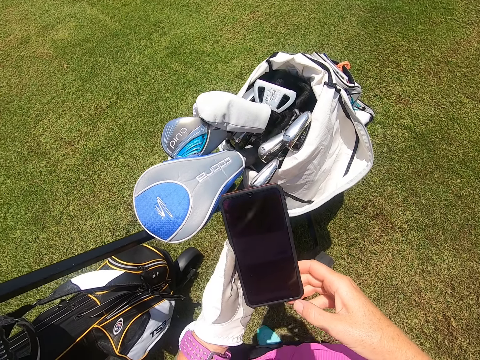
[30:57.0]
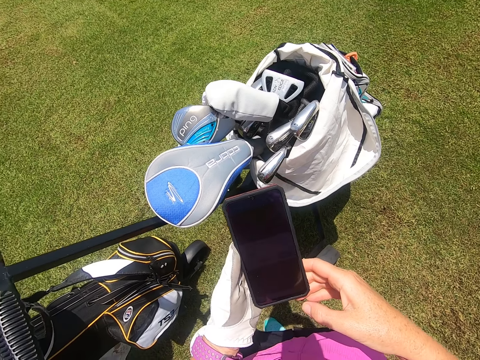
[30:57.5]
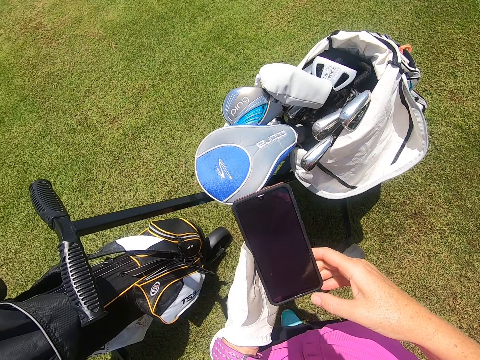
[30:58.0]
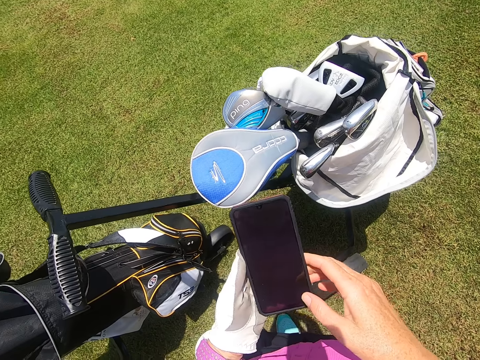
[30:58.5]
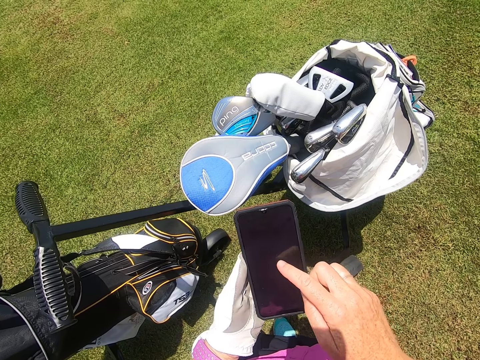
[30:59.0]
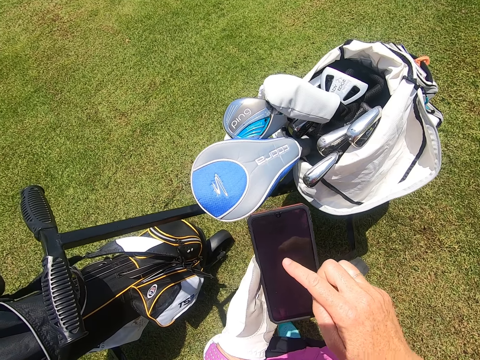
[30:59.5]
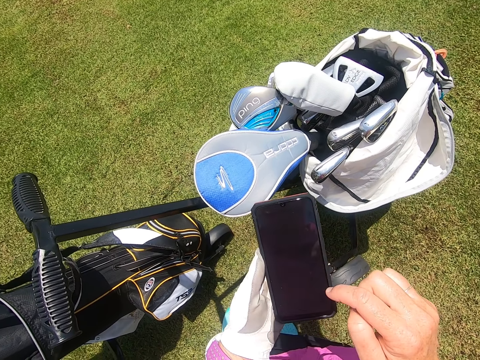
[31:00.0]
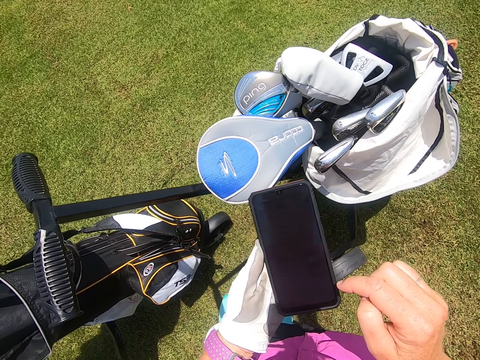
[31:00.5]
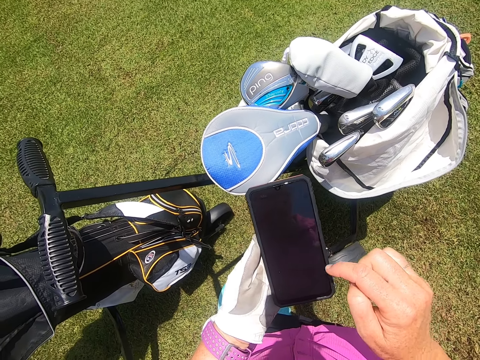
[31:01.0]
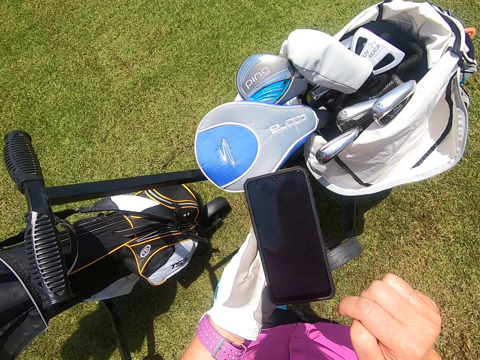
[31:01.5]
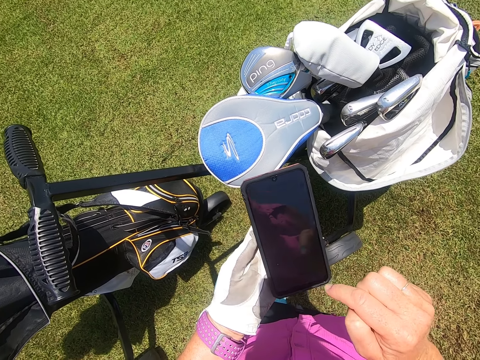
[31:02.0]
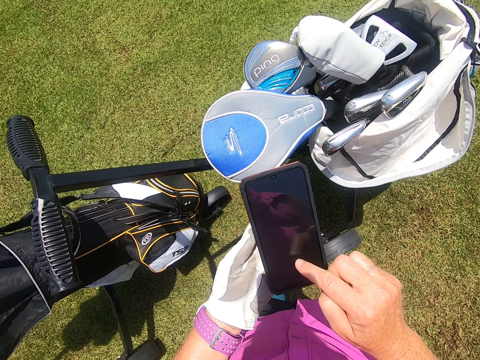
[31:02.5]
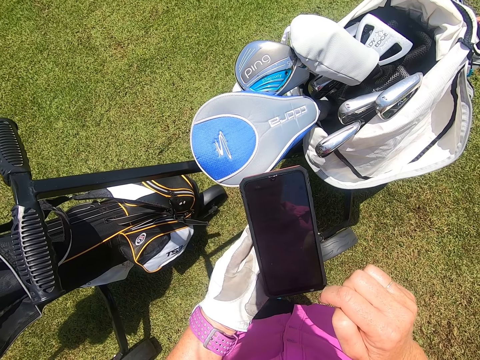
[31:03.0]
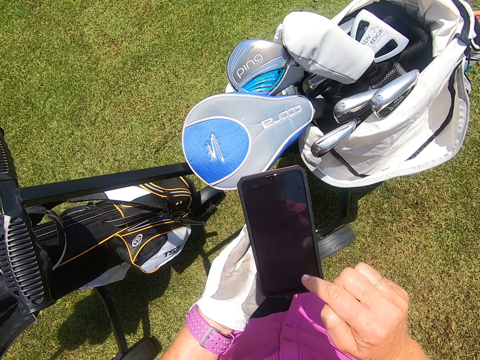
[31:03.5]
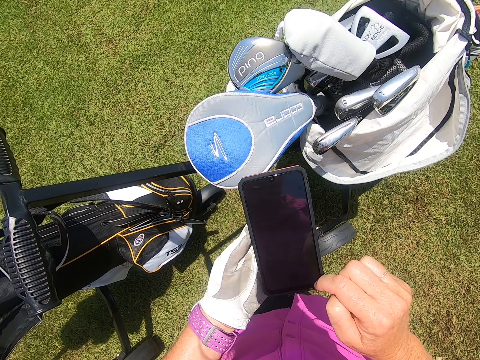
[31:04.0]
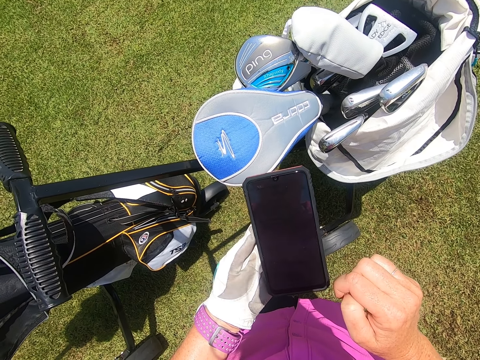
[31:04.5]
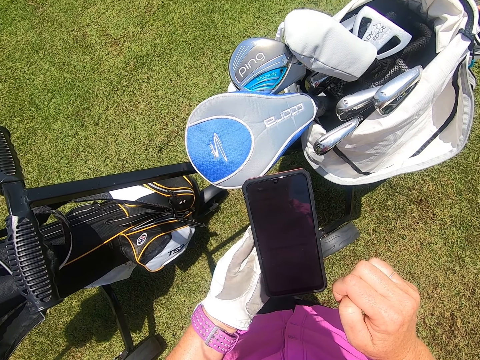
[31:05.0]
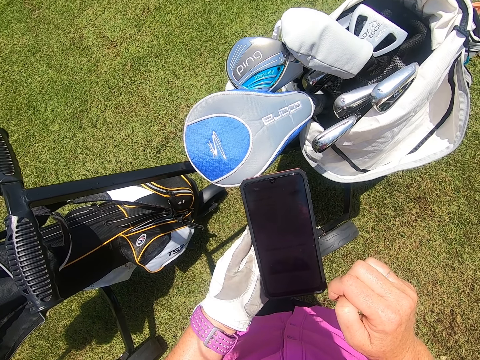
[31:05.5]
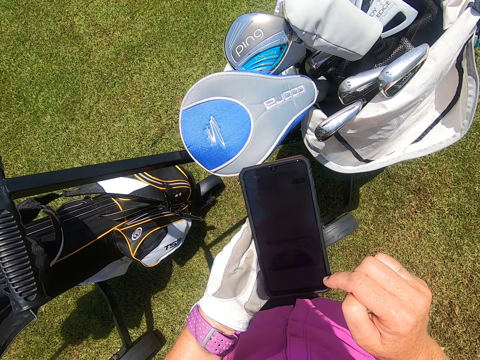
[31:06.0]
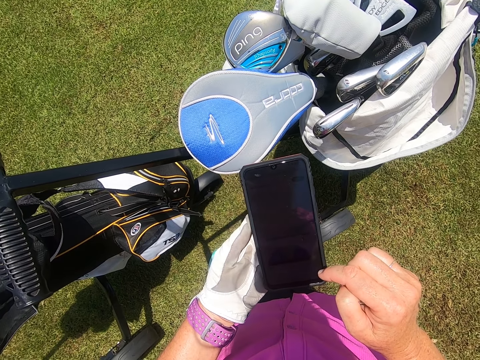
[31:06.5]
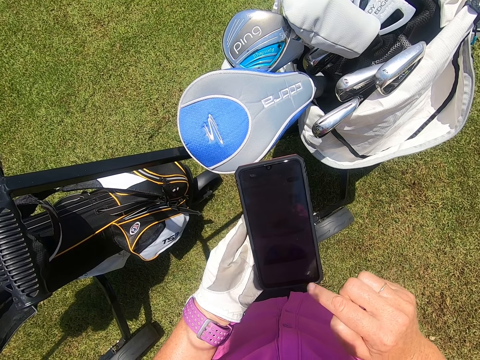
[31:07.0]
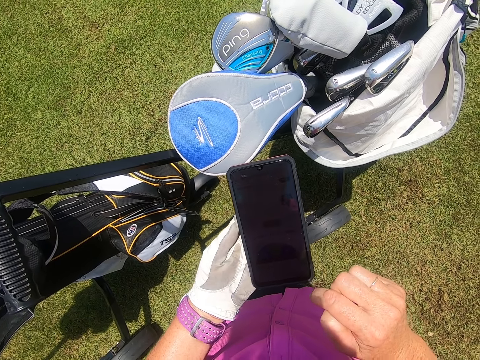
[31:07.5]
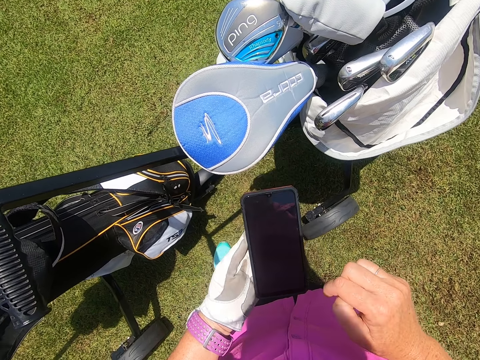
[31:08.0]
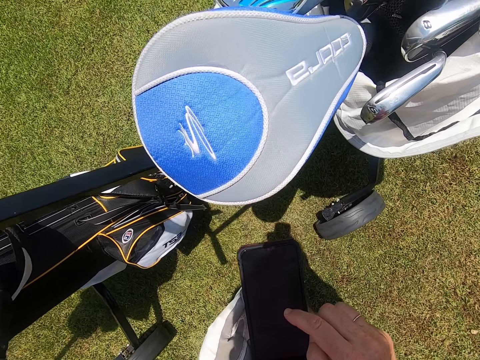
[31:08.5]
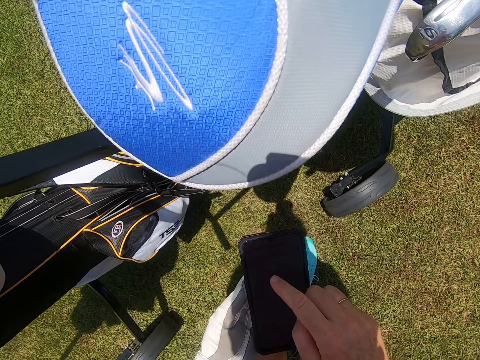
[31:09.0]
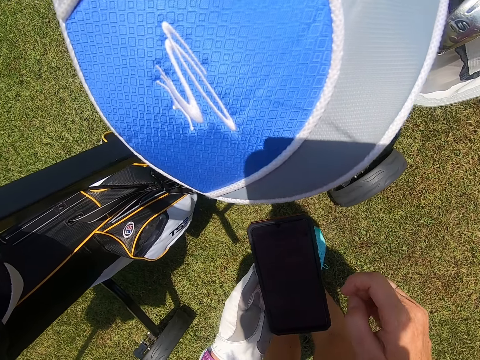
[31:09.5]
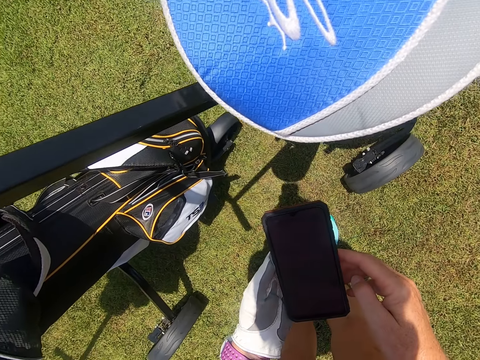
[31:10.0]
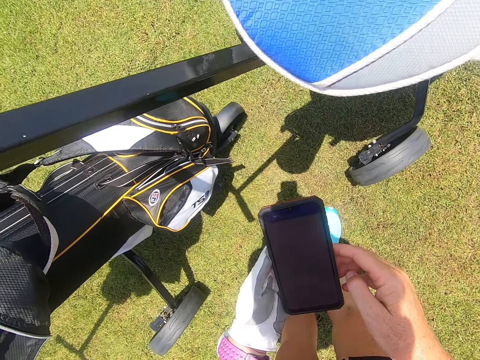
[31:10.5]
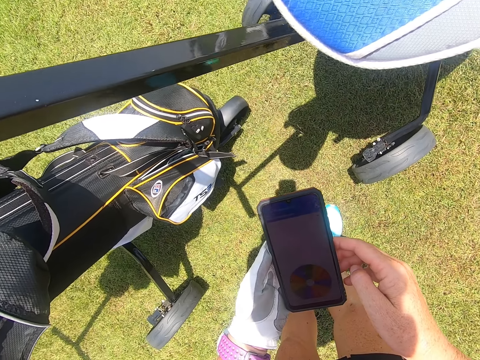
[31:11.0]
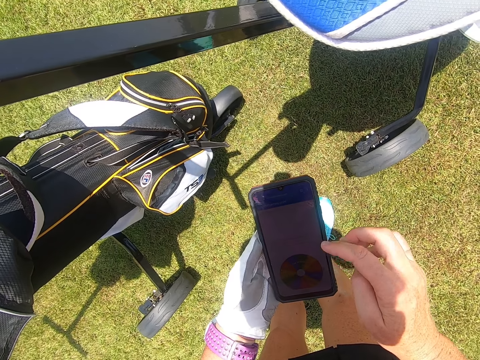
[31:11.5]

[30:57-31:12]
The camera wearer looks through the phone.

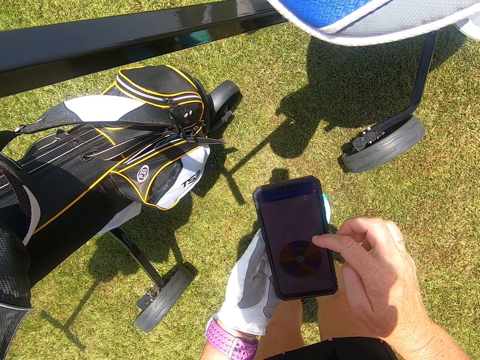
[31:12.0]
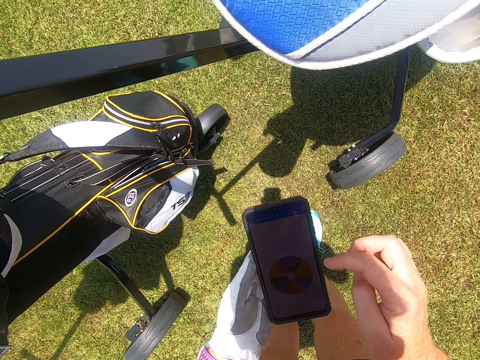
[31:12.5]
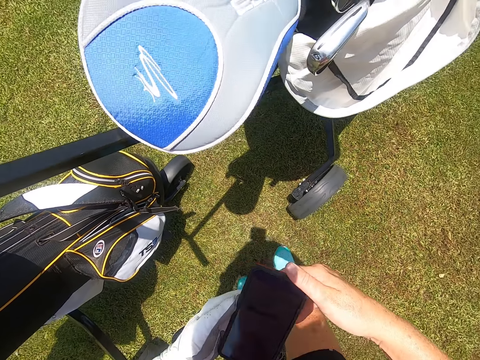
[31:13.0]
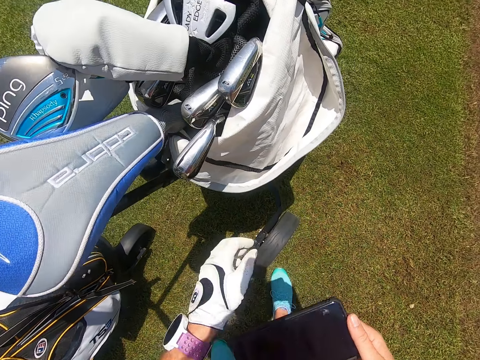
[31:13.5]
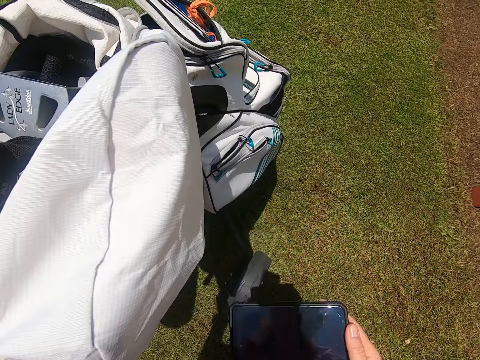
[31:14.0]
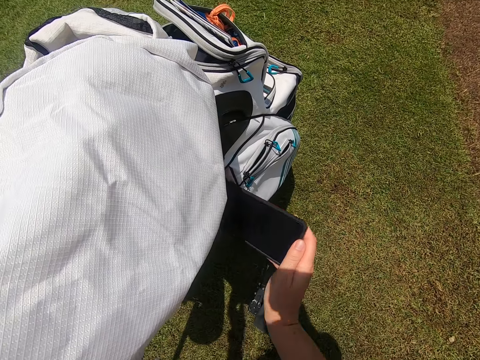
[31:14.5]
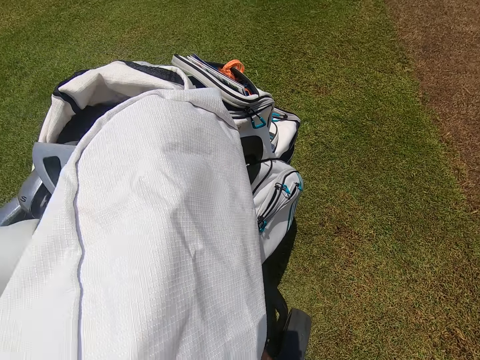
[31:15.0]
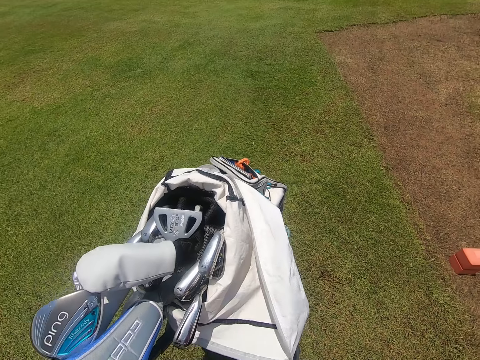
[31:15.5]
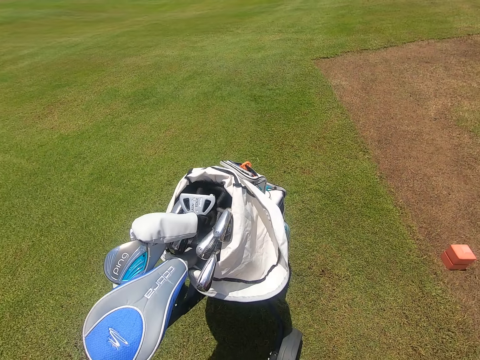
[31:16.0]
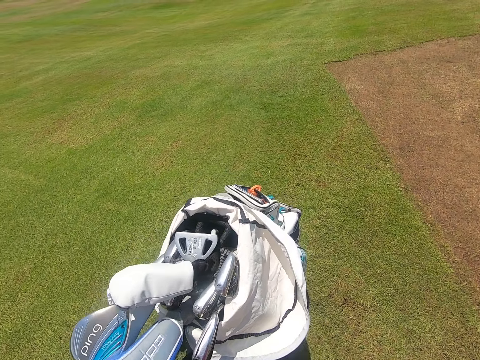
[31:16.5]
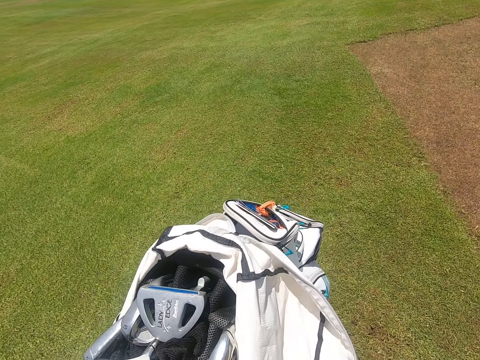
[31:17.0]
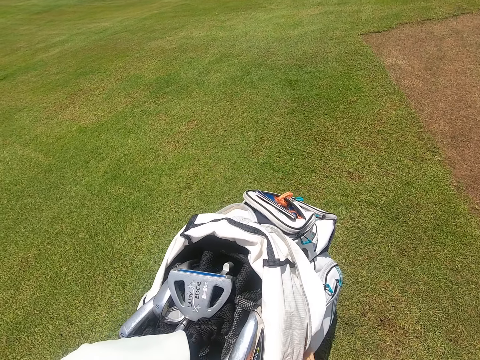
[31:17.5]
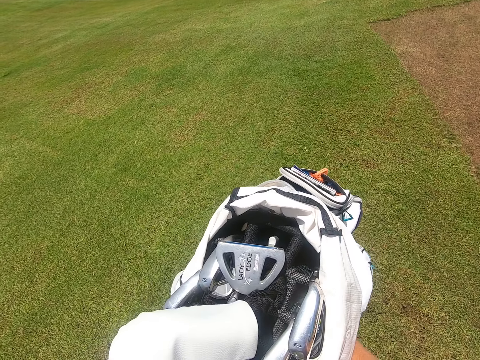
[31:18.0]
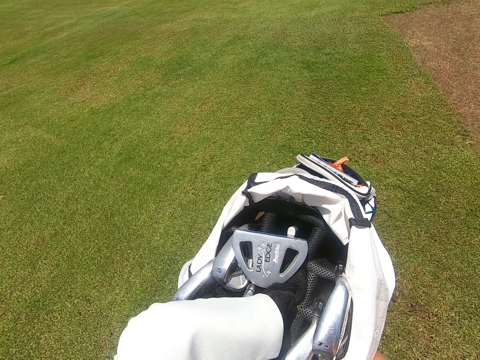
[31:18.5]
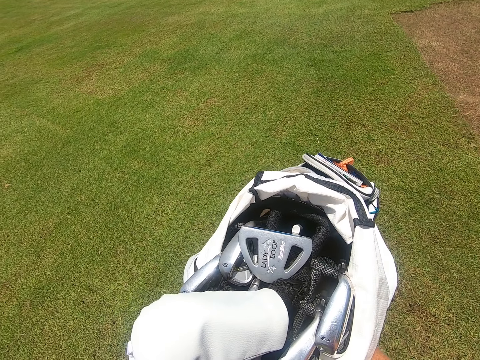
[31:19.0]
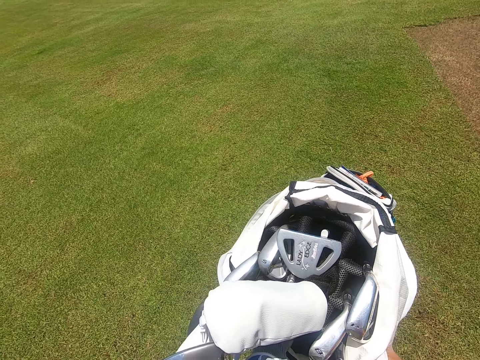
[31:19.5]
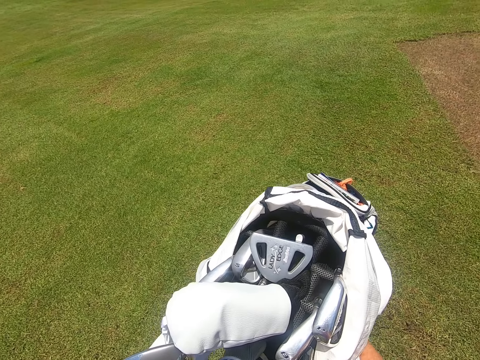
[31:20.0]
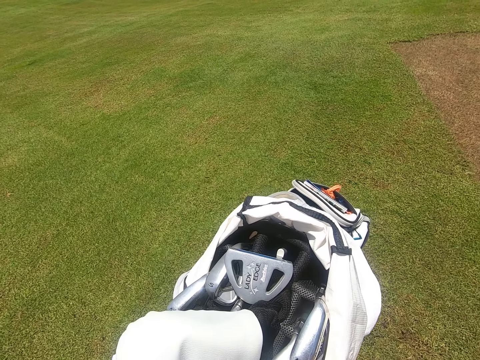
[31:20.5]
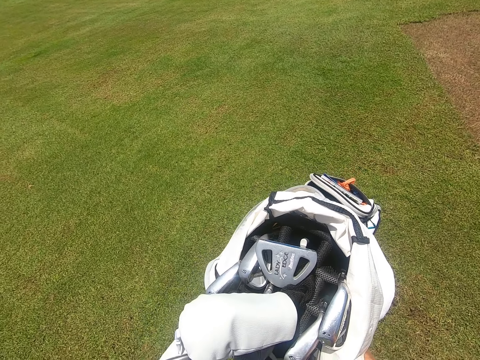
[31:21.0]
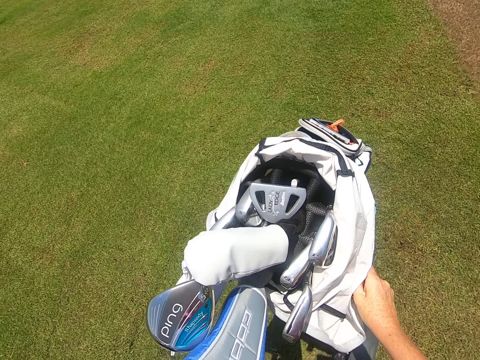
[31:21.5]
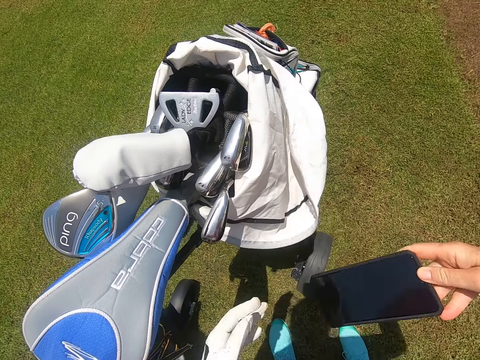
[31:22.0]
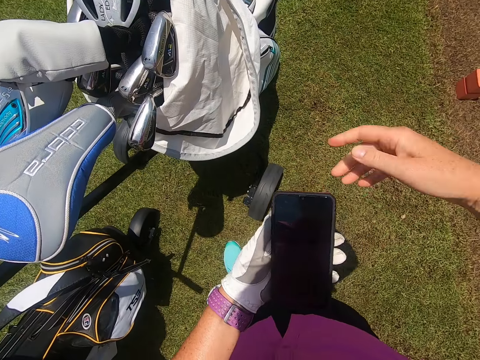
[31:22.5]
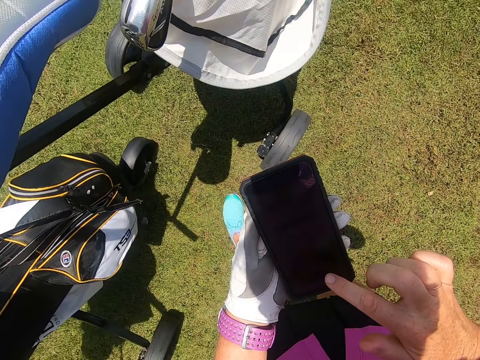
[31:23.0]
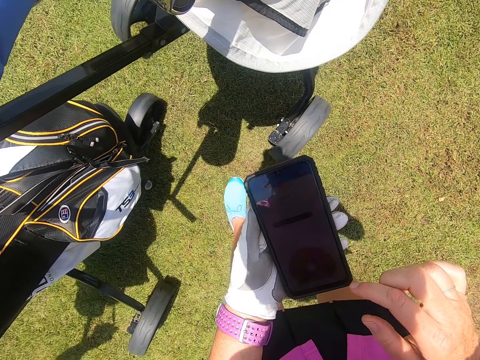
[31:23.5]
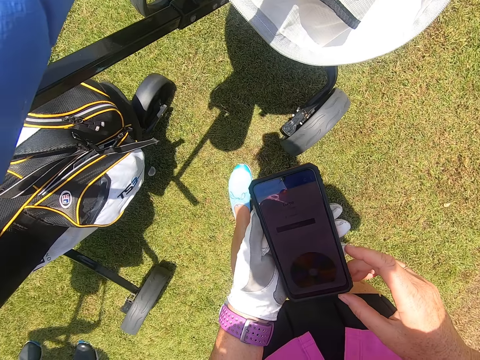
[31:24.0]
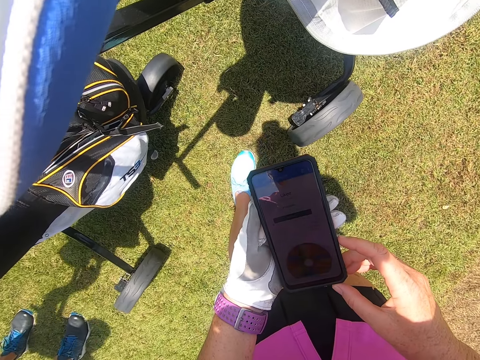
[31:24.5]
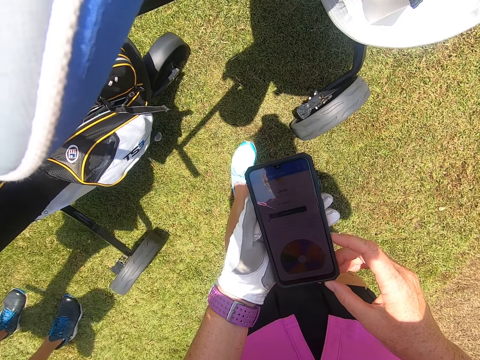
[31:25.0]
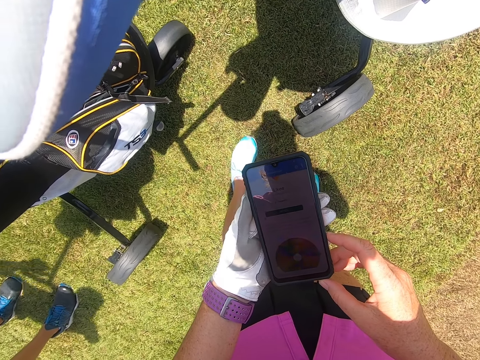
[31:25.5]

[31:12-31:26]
The camera wearer raises the golf bag. They place the phone inside the golf bag. They look at the golf bag. They pick up the phone from the golf bag. They go through the phone.
